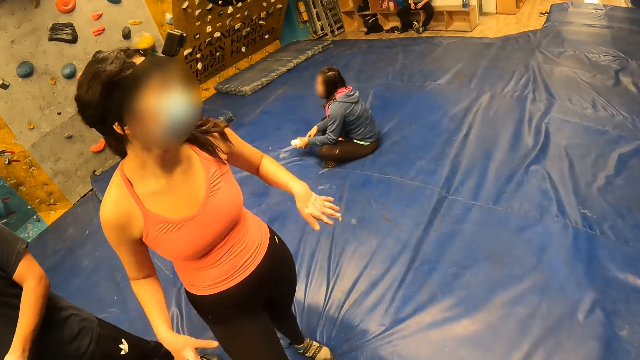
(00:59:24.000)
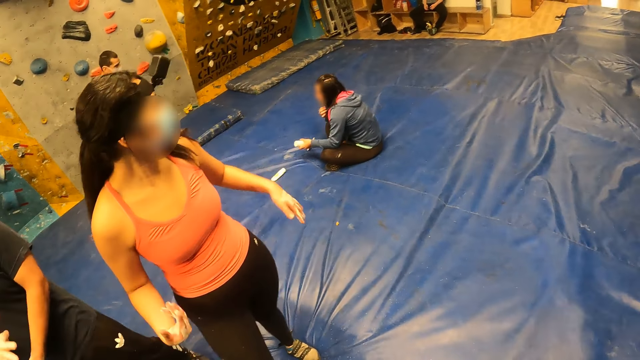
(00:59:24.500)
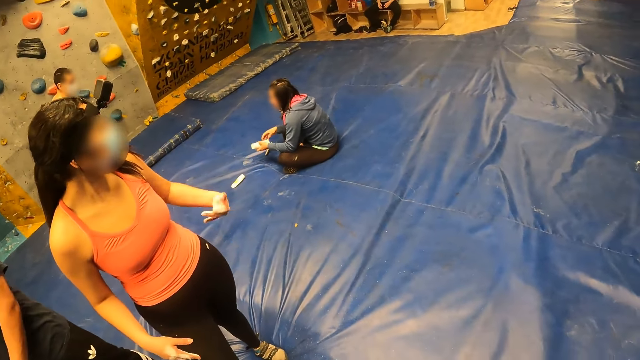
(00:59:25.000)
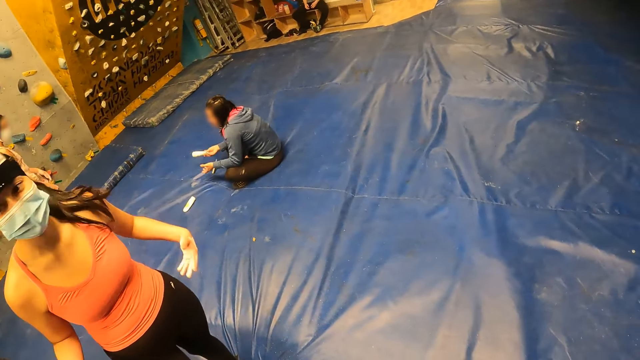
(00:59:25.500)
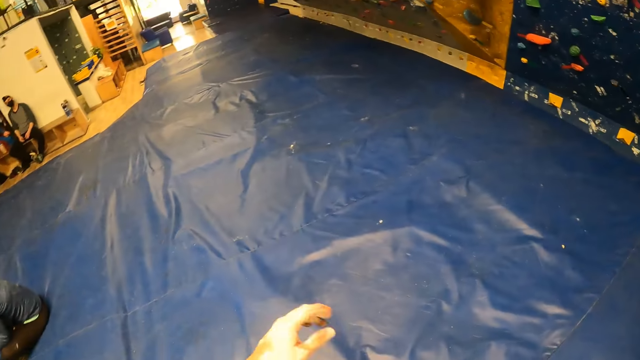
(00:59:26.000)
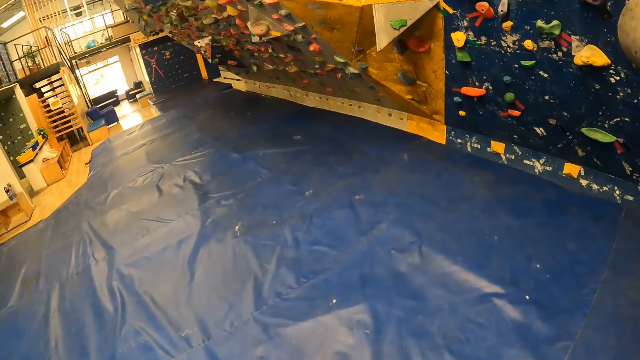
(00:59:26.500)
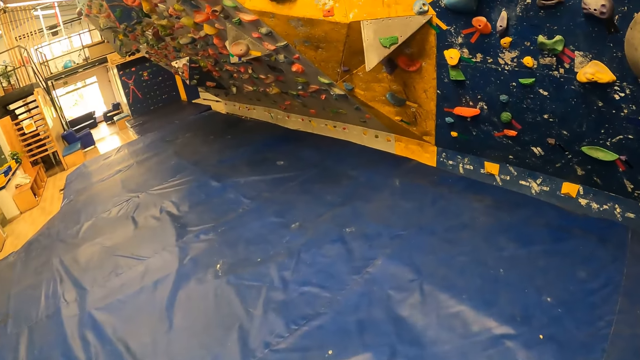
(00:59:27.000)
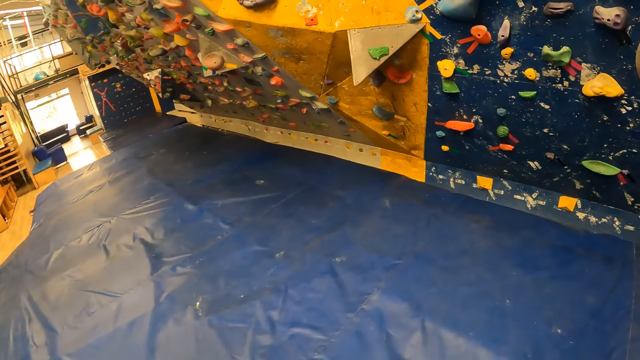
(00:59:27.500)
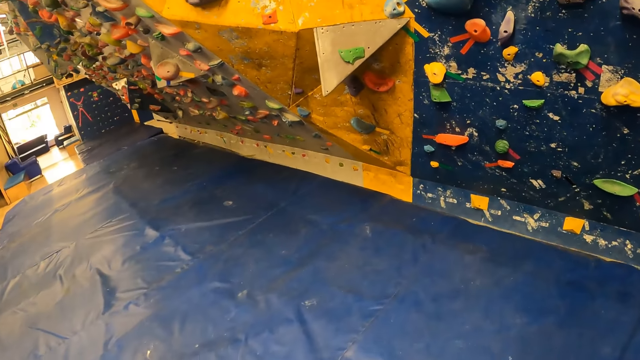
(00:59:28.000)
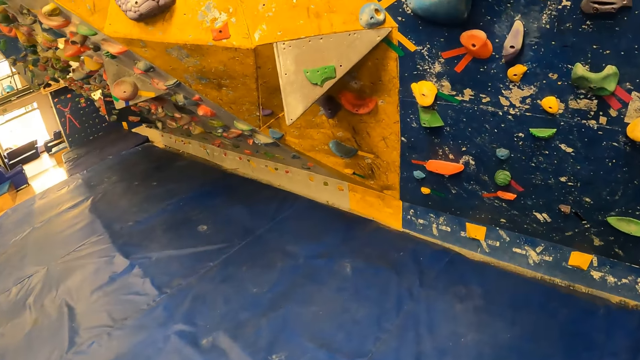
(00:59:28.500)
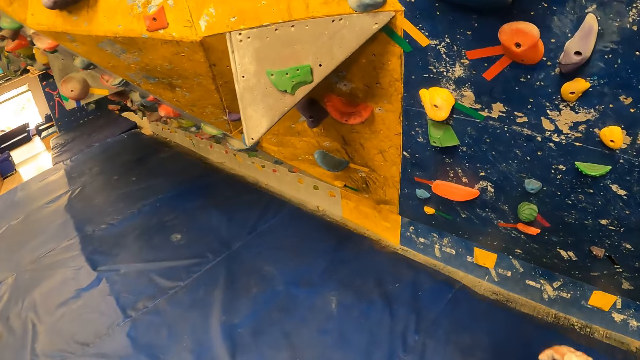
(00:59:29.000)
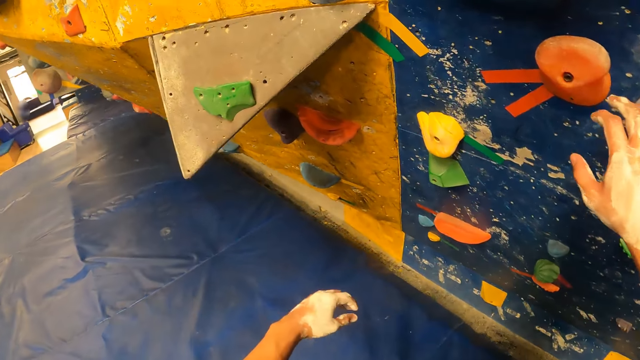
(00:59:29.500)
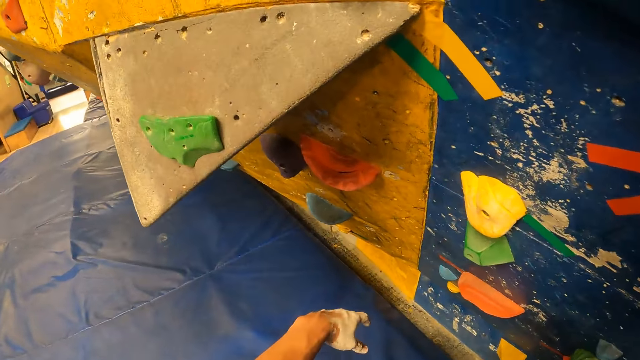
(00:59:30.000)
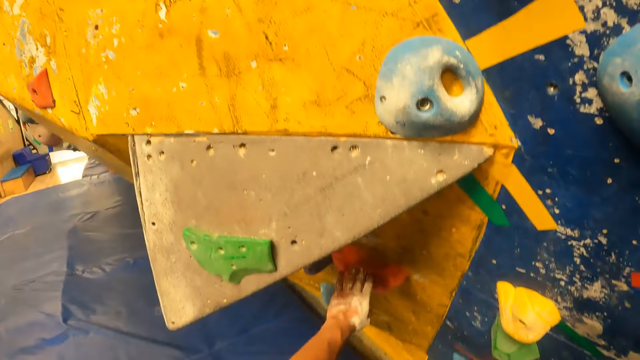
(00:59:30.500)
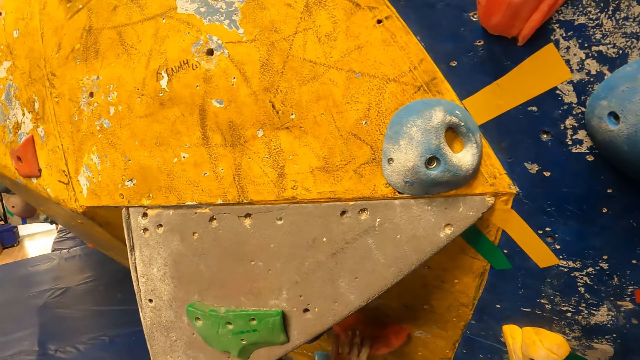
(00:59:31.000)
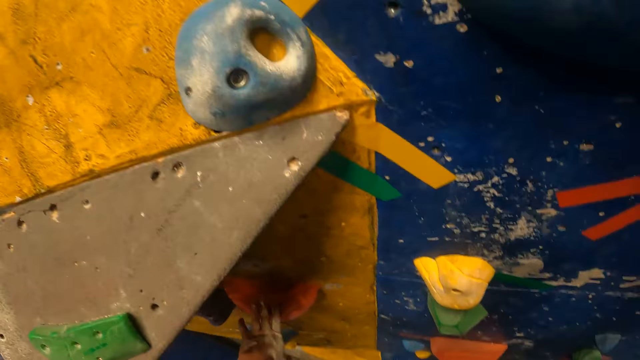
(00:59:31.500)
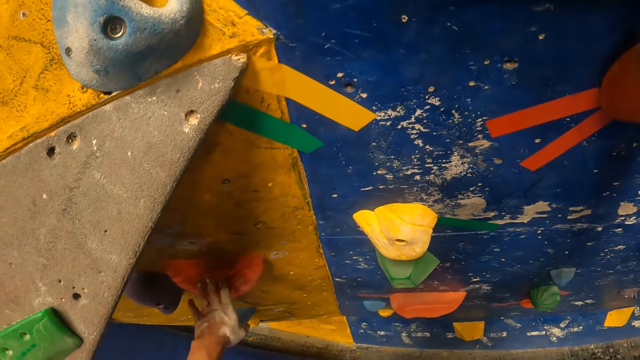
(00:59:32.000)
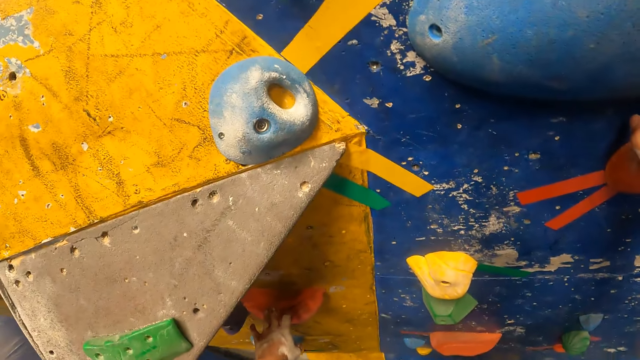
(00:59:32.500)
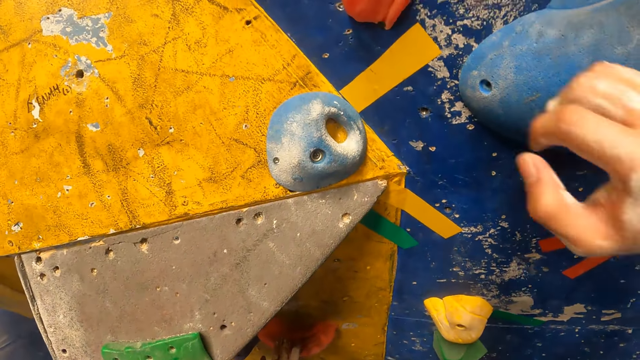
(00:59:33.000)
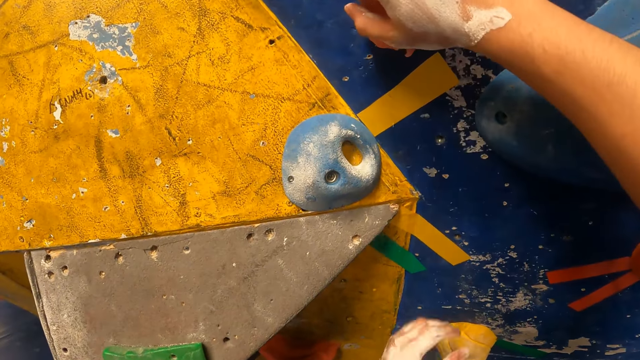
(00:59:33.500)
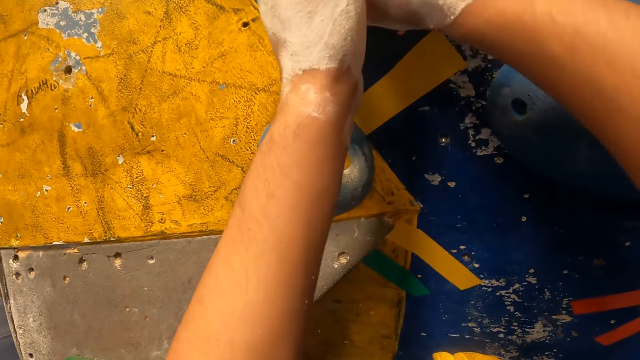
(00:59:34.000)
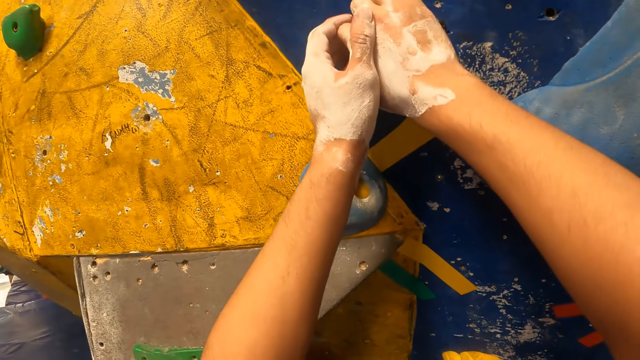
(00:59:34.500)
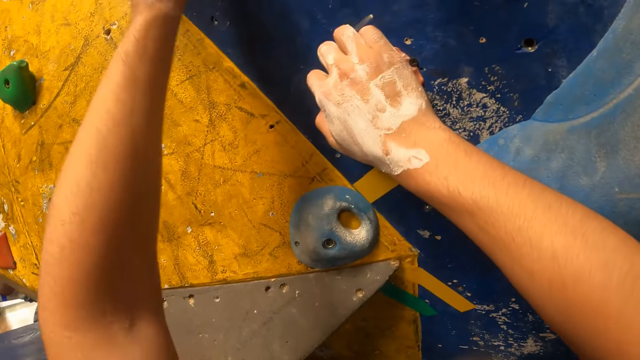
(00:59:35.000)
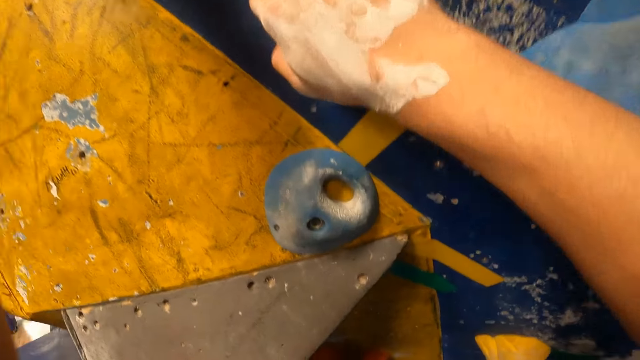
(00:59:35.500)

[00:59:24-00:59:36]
The camera wearer walks towards the wall. They climb the wall in an indoor climbing arena with both hands. They hold grips on the wall.

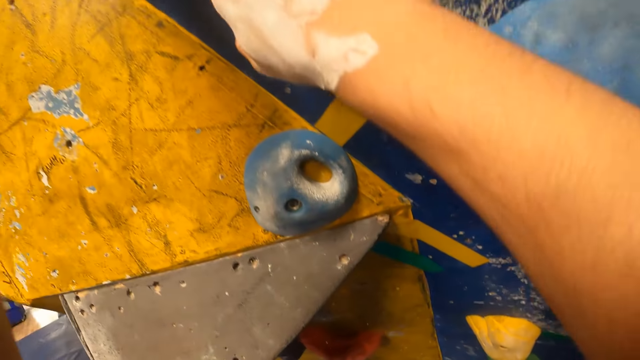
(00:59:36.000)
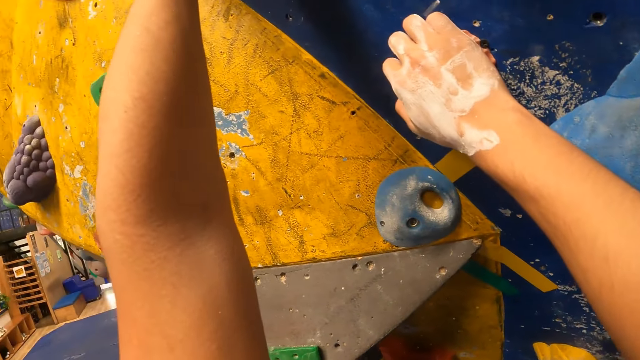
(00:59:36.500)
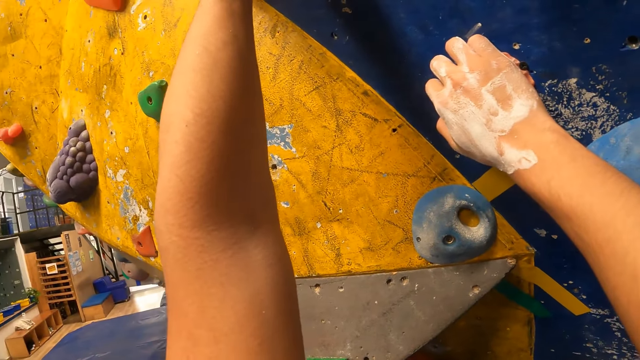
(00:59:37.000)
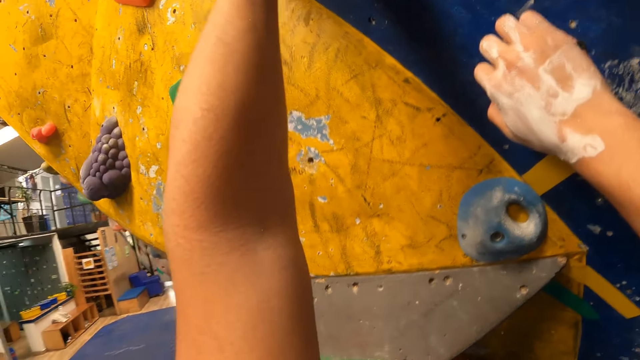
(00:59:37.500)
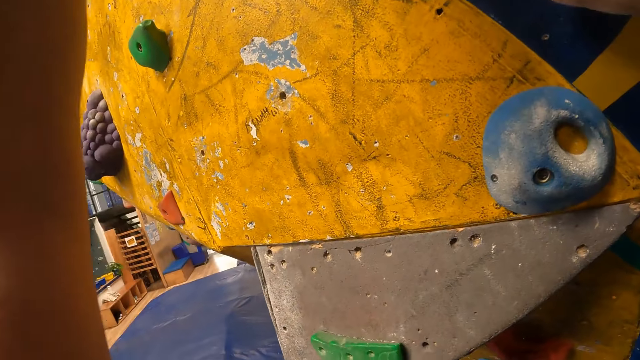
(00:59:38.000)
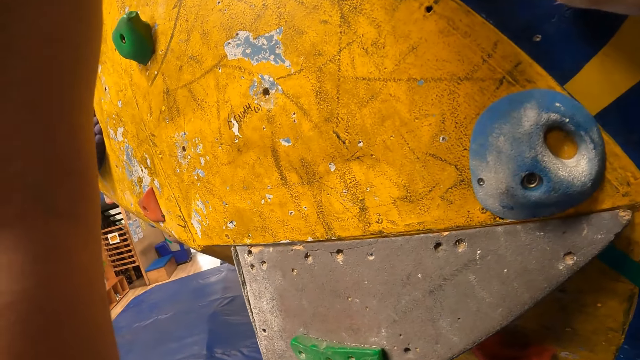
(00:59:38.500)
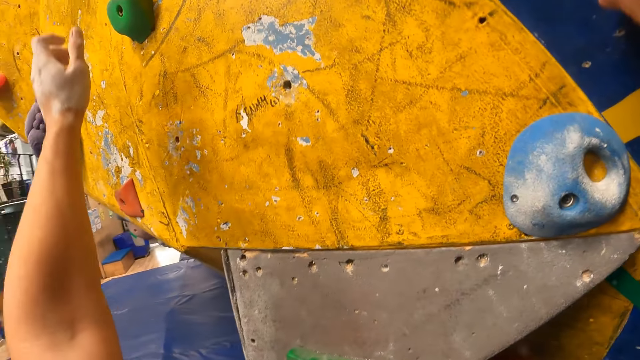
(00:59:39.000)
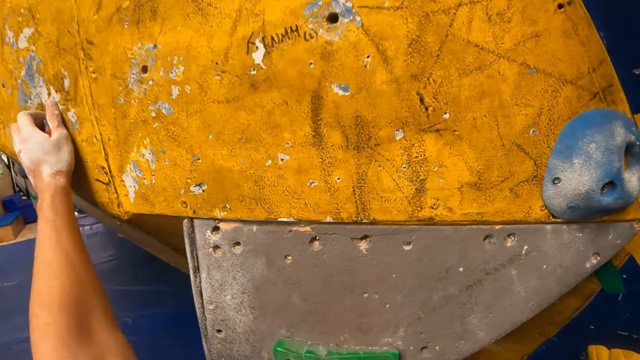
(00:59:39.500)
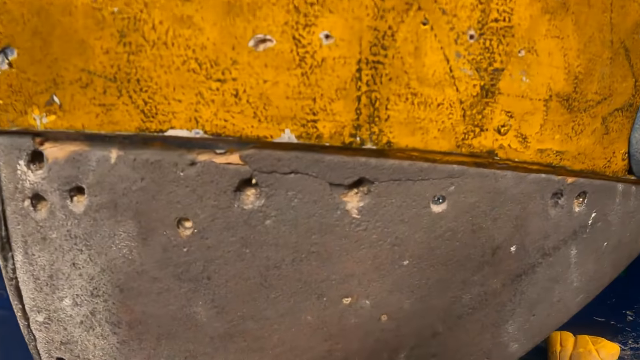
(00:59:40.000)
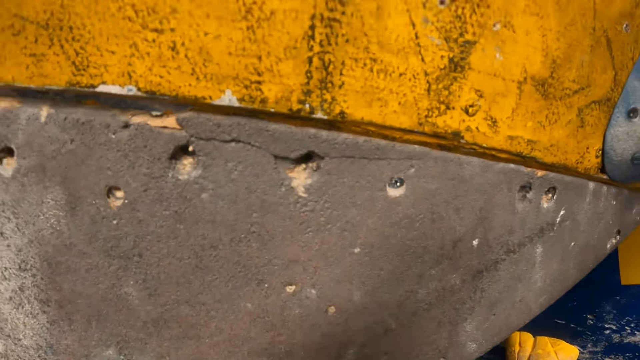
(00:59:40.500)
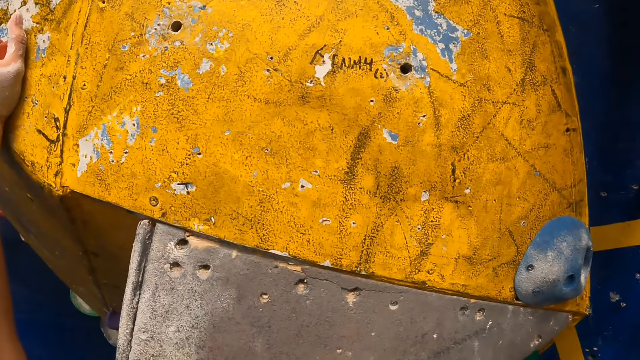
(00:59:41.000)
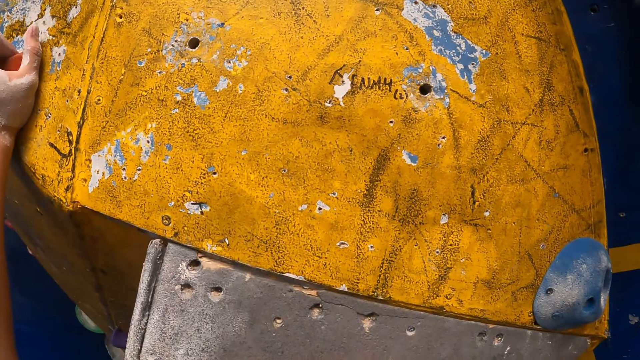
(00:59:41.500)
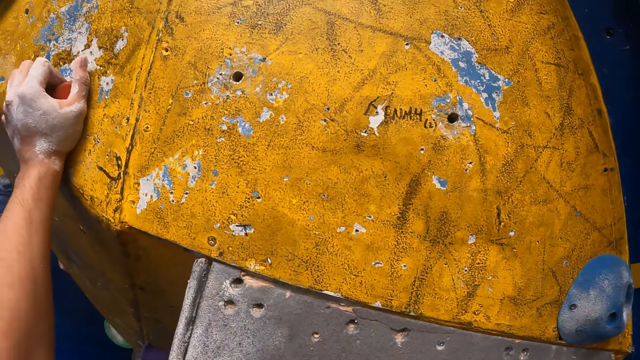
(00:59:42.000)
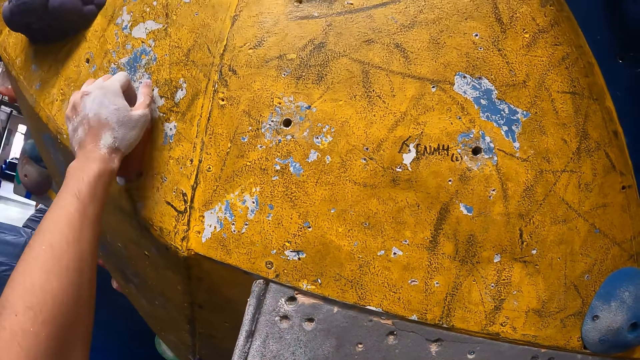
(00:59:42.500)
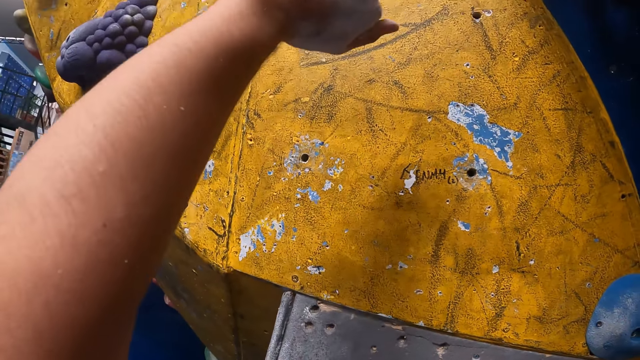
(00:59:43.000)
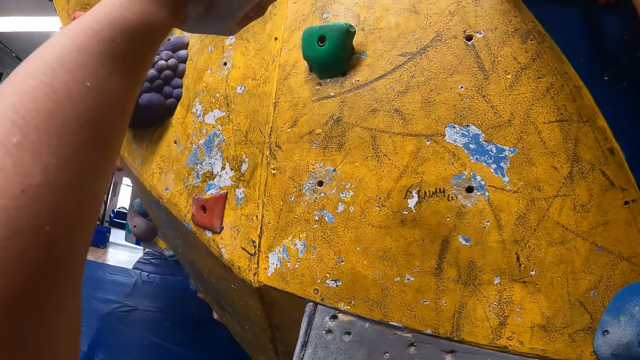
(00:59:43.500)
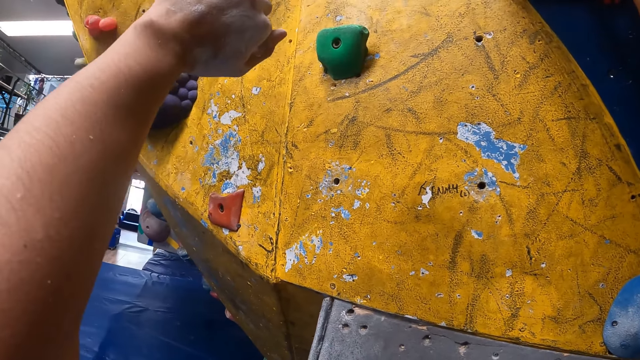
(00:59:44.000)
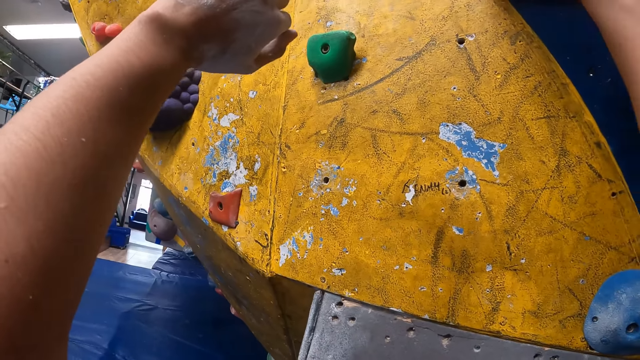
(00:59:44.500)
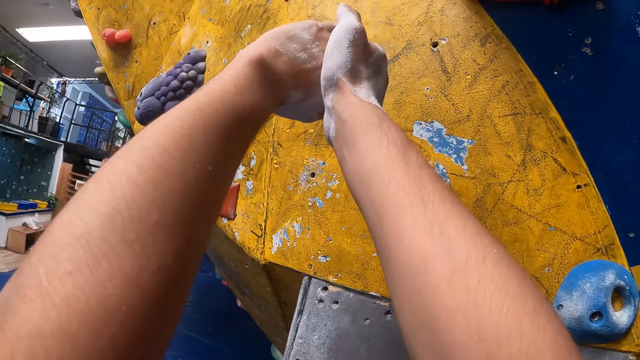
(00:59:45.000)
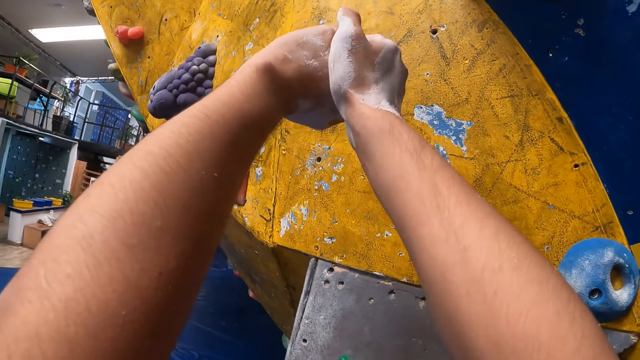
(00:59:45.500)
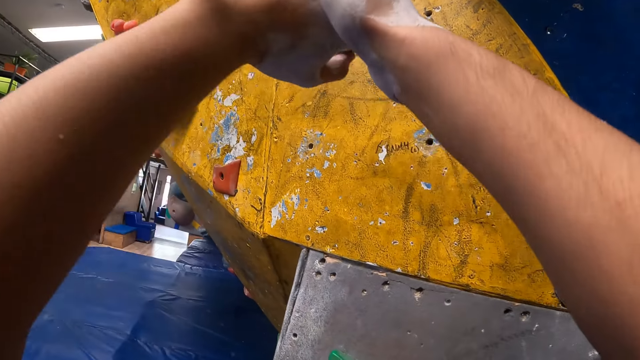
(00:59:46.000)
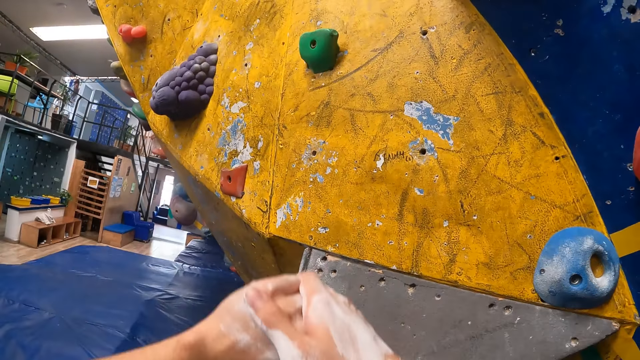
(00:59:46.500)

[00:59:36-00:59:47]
The camera wearer stretches out their hands.
